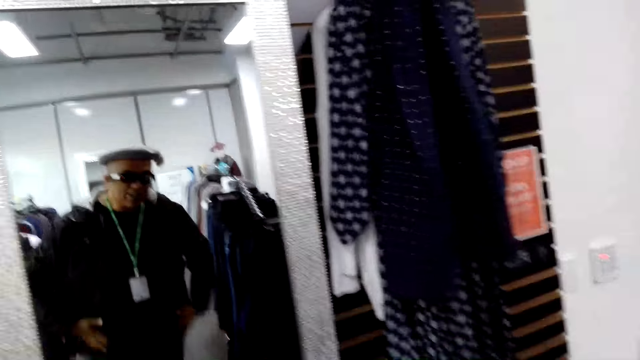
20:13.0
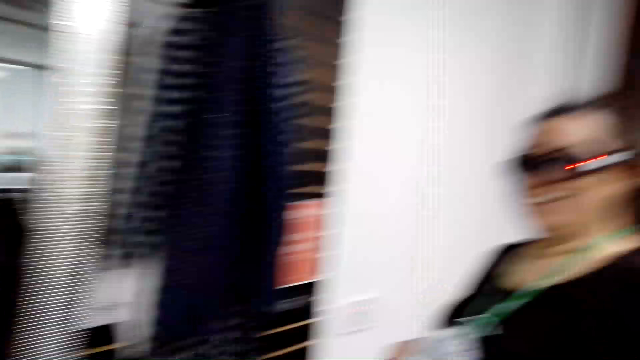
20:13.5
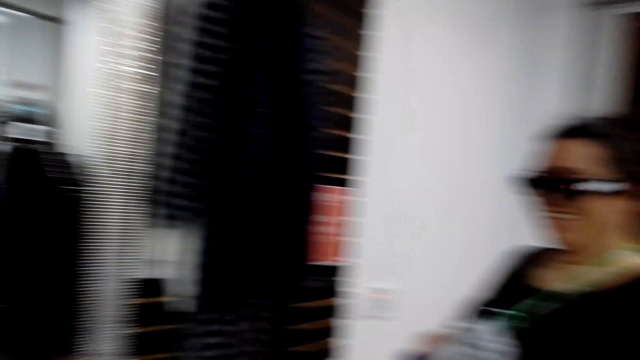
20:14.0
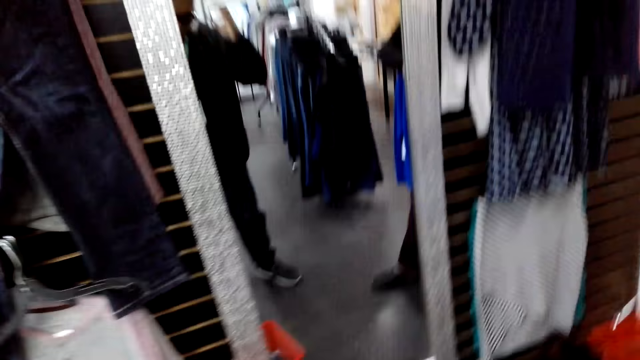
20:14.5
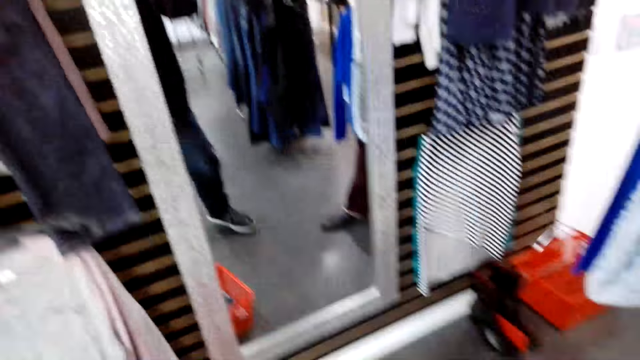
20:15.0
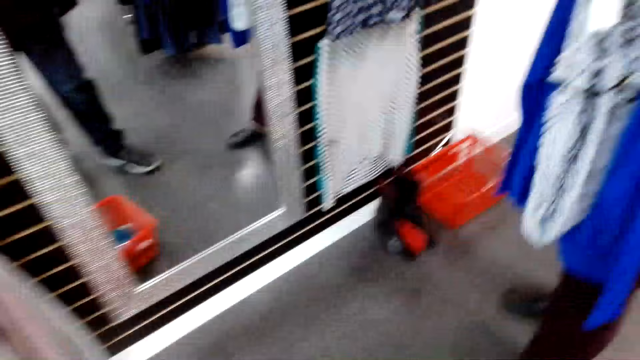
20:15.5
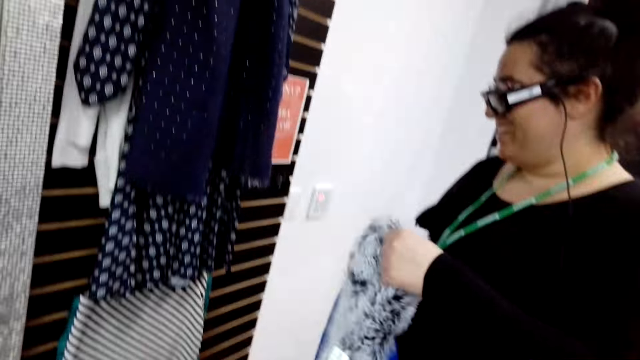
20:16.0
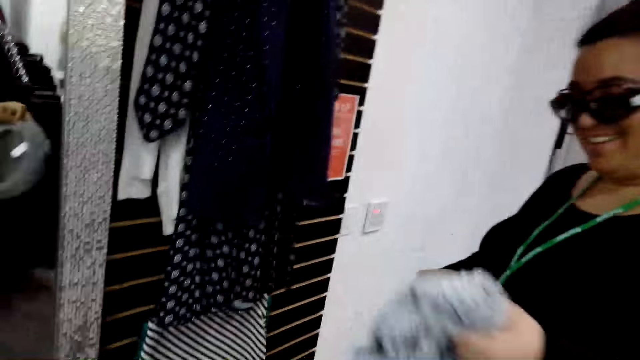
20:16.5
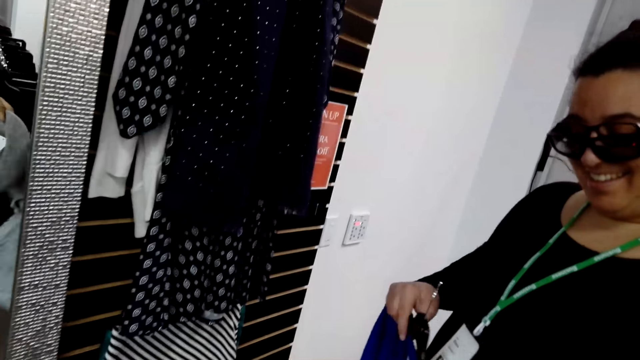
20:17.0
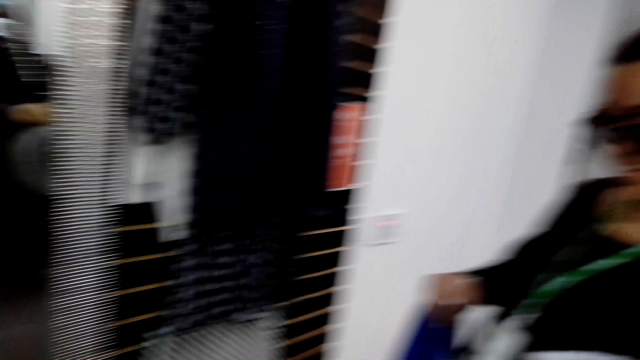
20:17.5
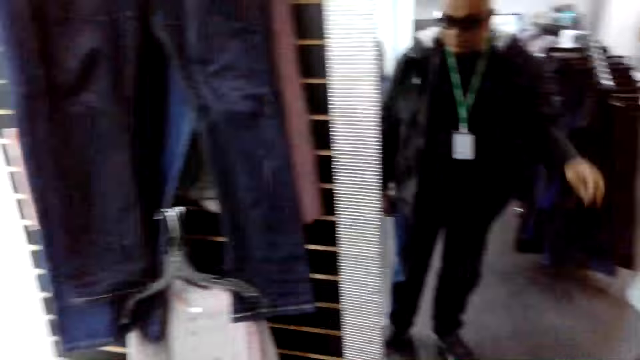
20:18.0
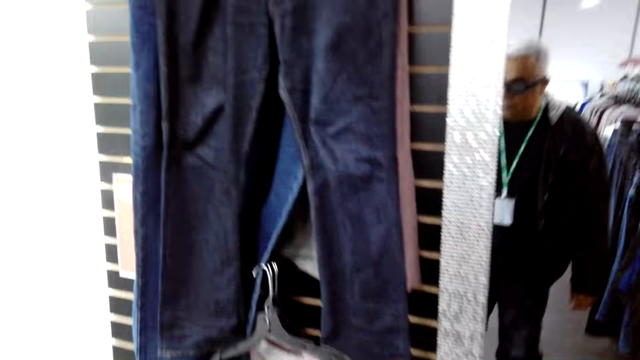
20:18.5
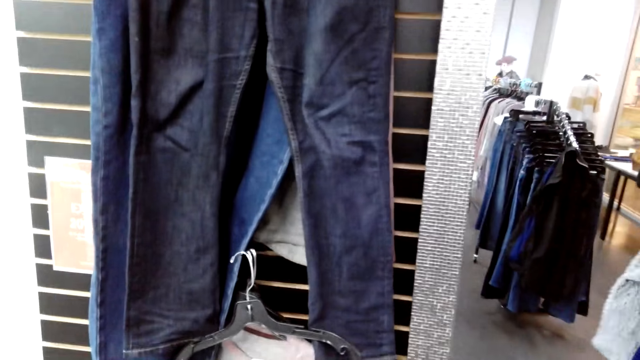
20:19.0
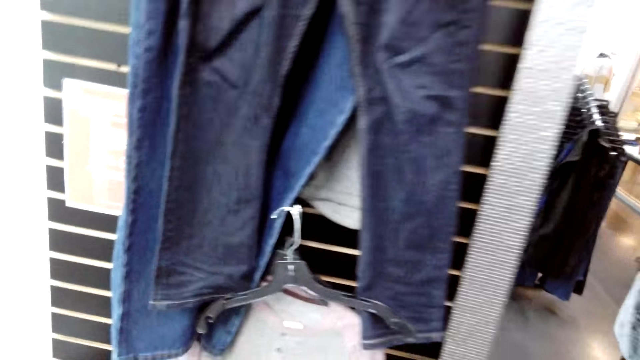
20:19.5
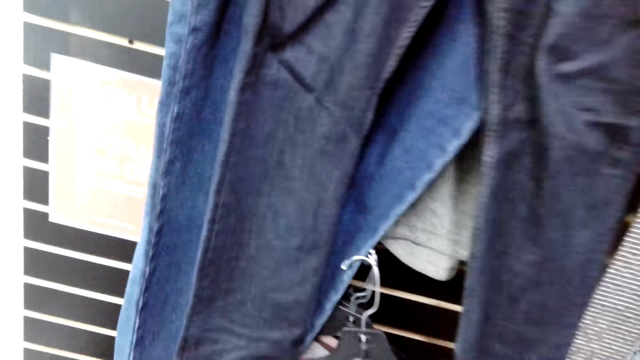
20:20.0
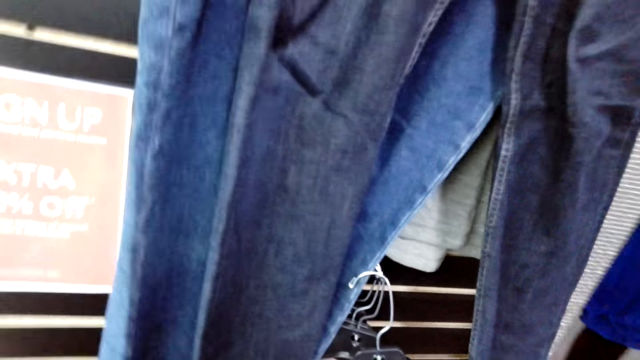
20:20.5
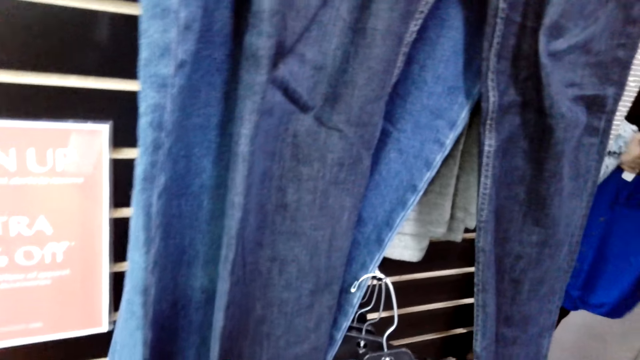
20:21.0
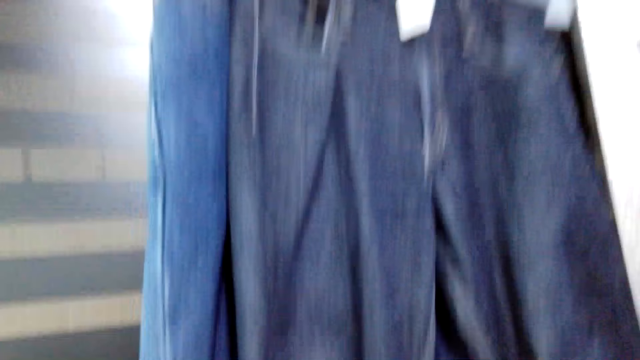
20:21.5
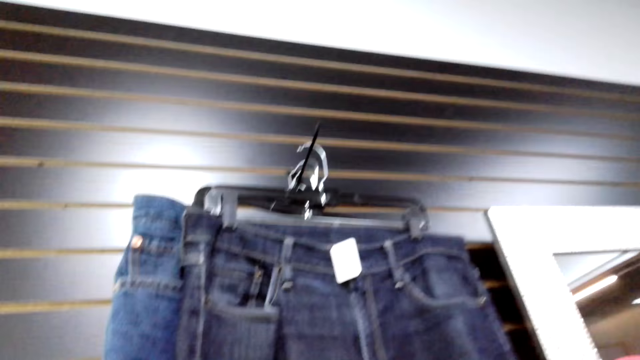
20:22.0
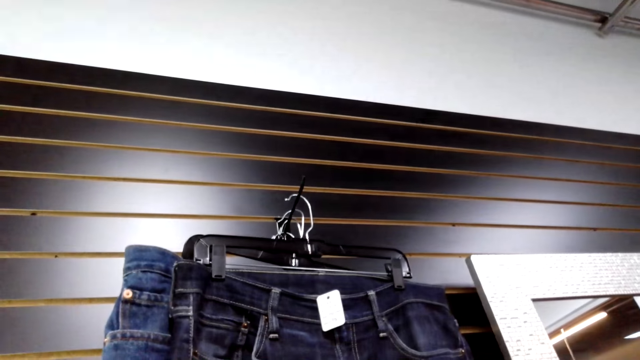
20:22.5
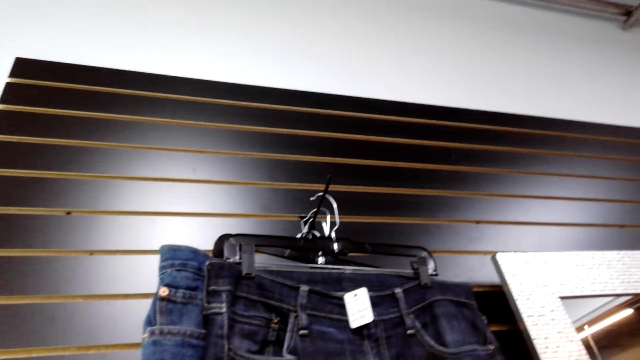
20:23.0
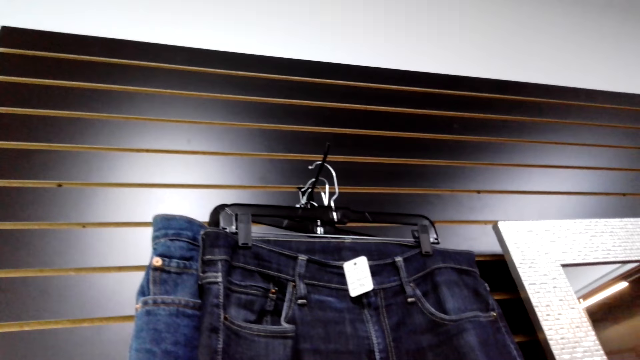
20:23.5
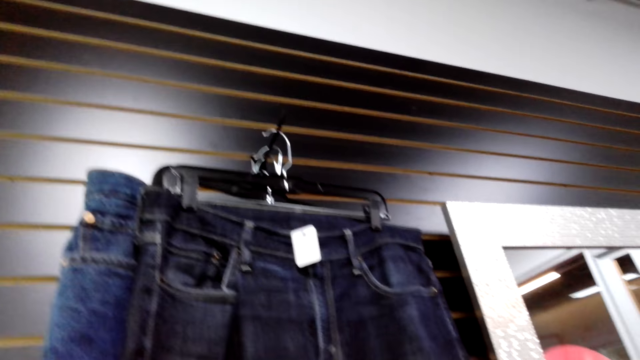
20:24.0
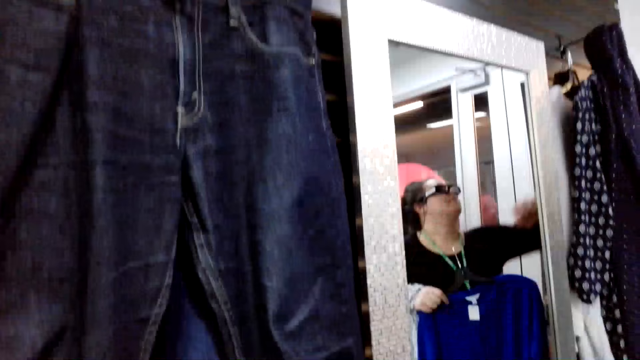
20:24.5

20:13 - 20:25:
The camera wearer talks to a lady. The lady holds the scarf with the left hand. The camera wearer looks around the shop. They look at clothes.

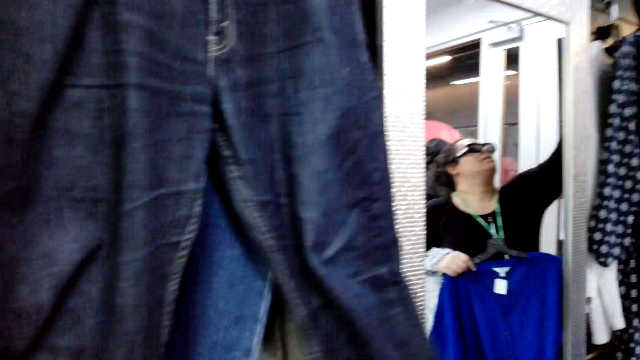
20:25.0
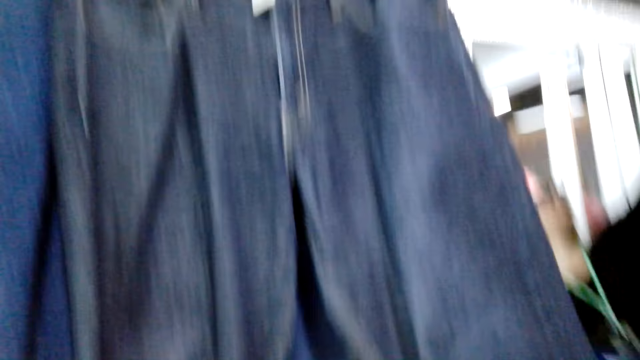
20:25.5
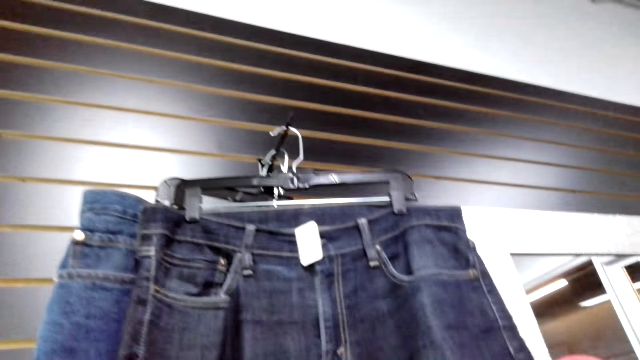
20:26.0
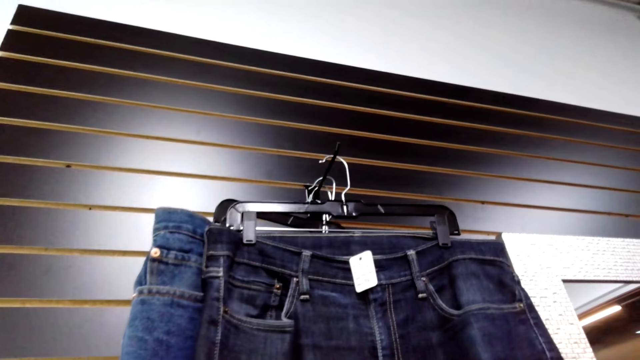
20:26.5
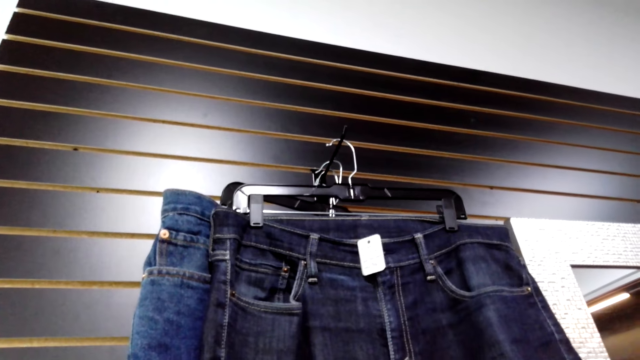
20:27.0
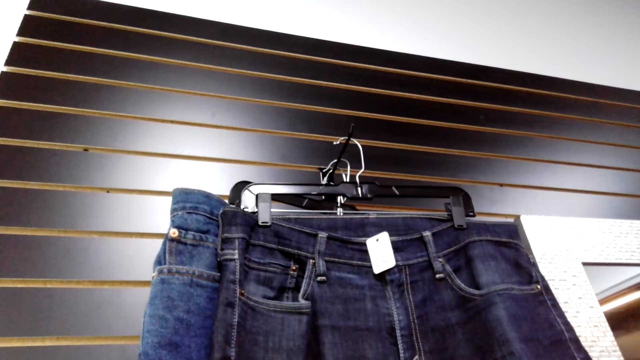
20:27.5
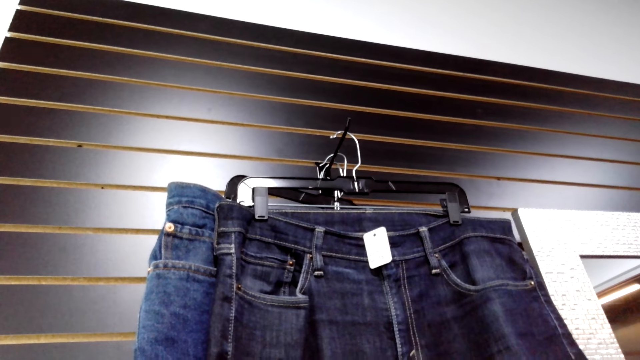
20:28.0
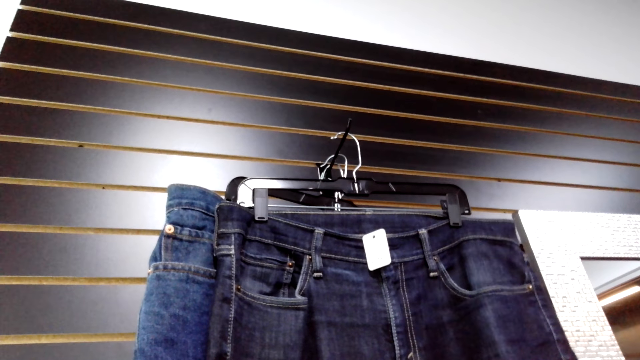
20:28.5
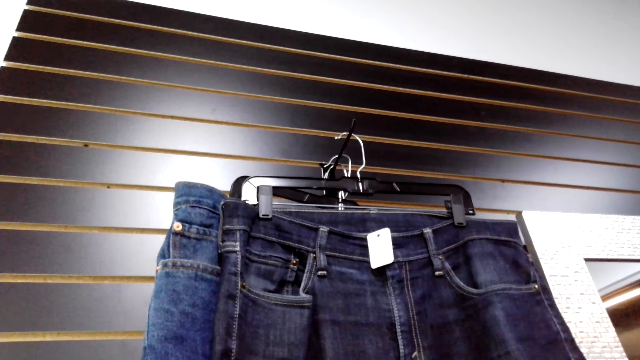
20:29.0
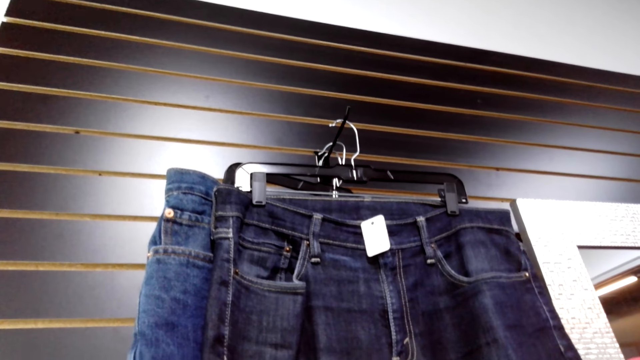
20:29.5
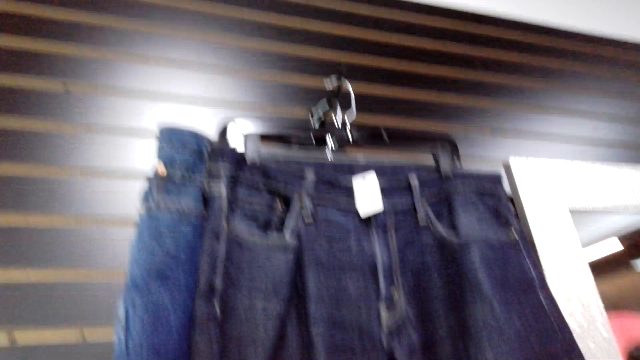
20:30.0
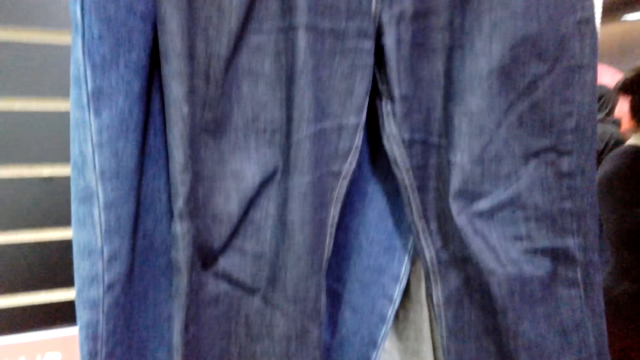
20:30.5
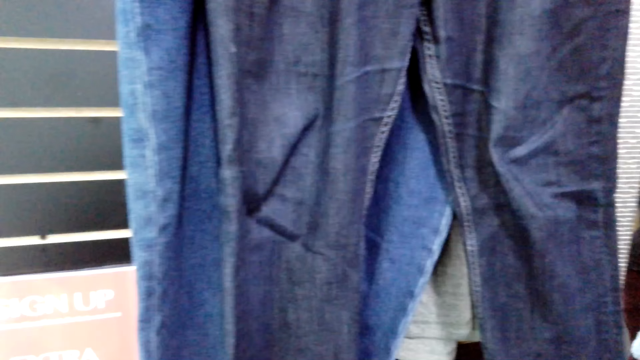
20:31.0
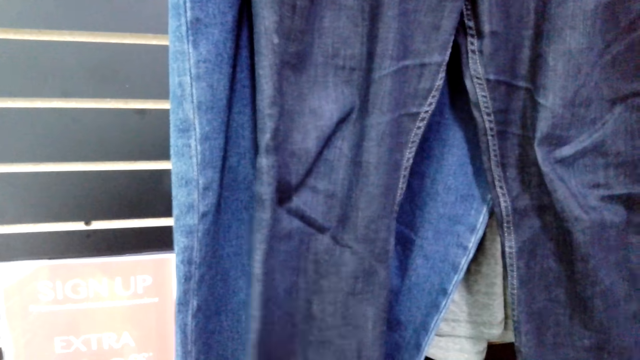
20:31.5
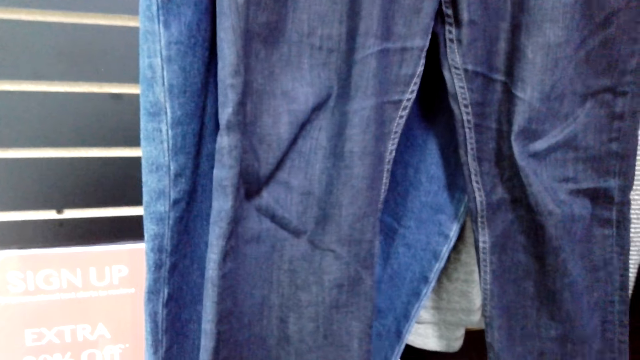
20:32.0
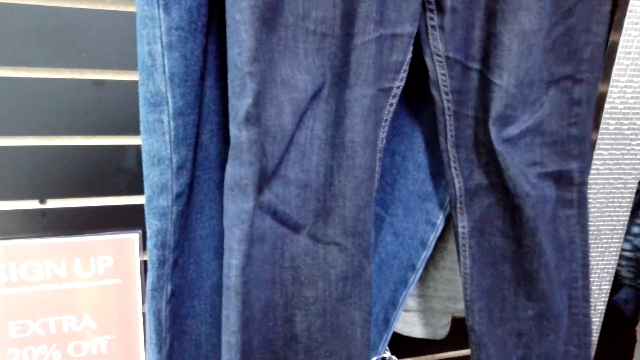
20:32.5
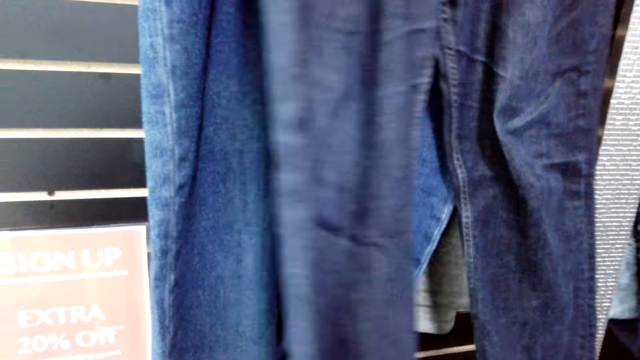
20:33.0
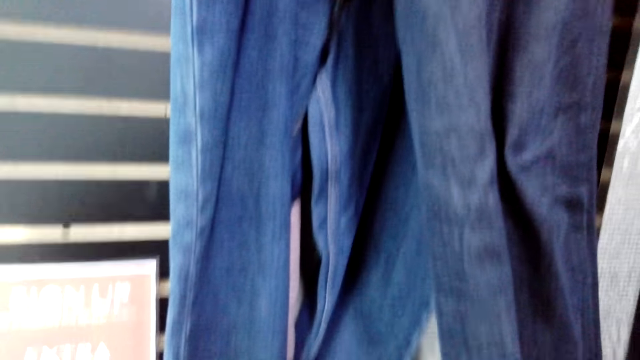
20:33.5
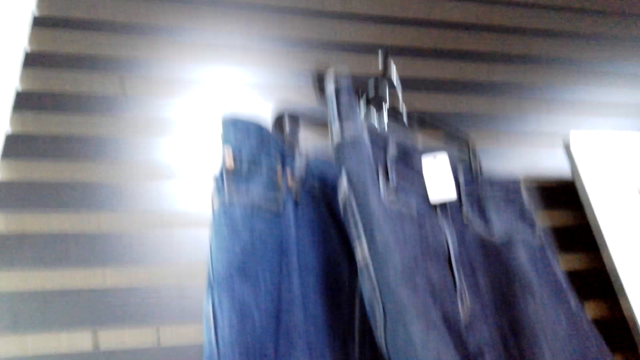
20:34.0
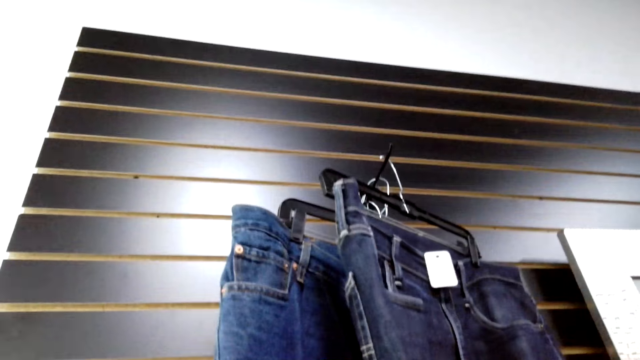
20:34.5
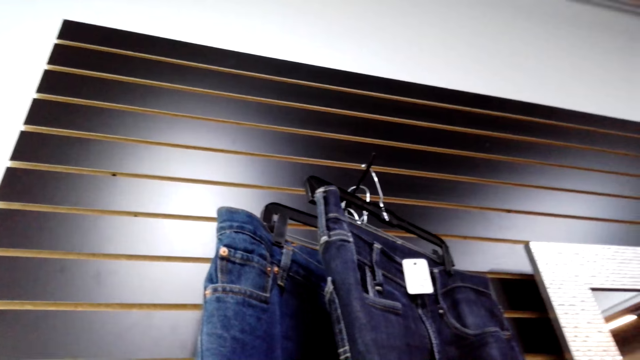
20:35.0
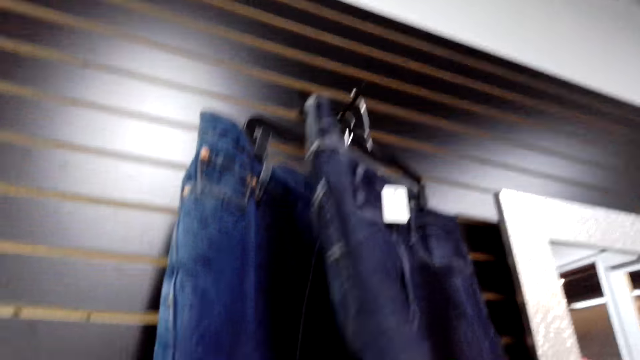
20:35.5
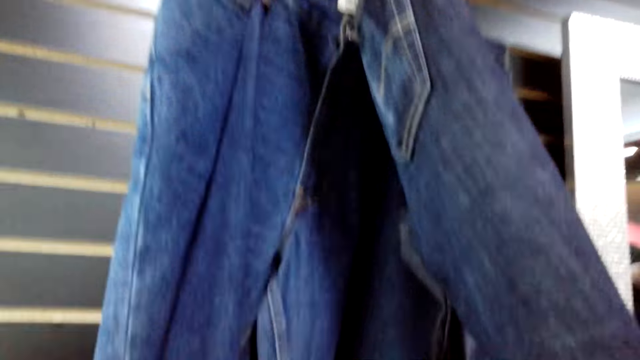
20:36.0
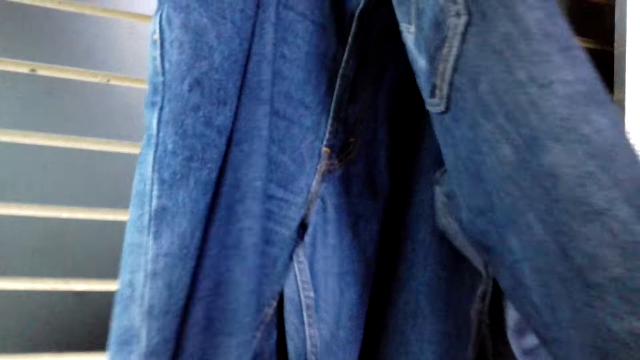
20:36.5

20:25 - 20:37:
The camera wearer browses through the trousers.
